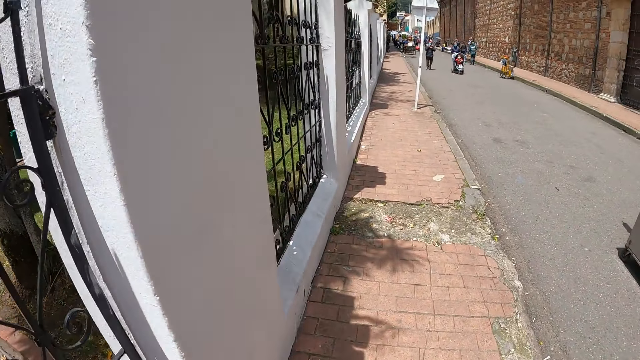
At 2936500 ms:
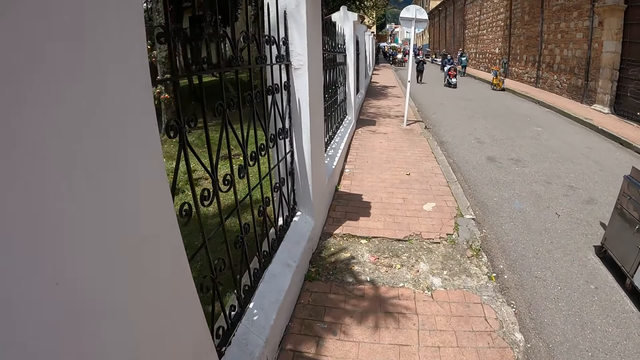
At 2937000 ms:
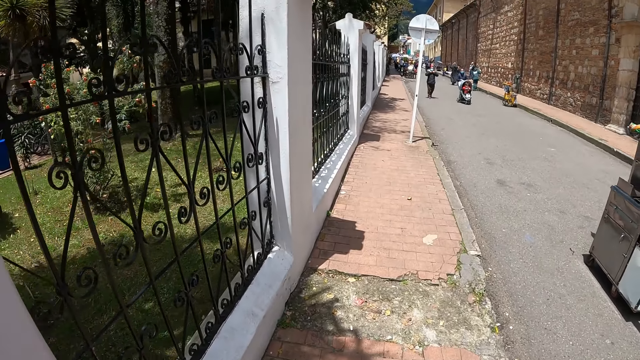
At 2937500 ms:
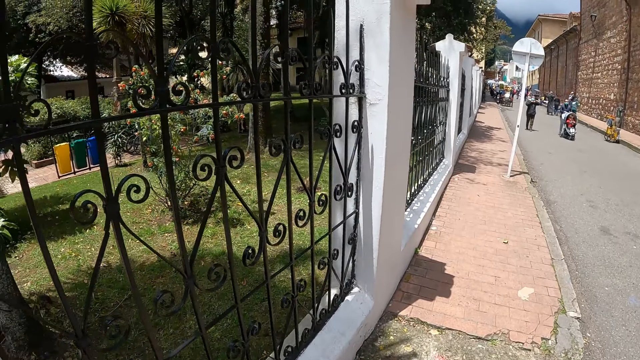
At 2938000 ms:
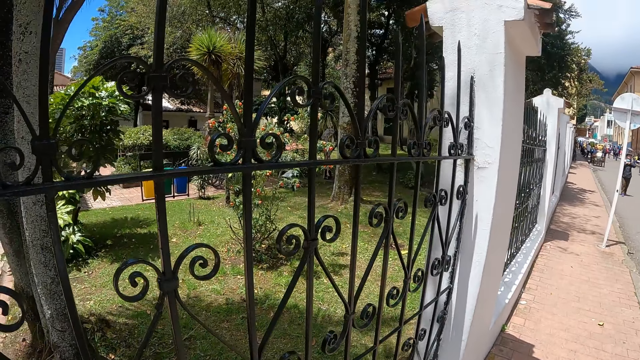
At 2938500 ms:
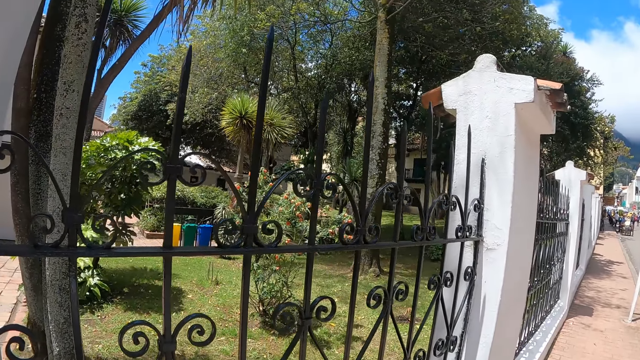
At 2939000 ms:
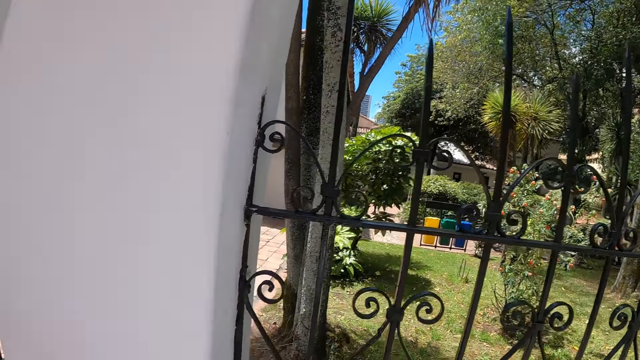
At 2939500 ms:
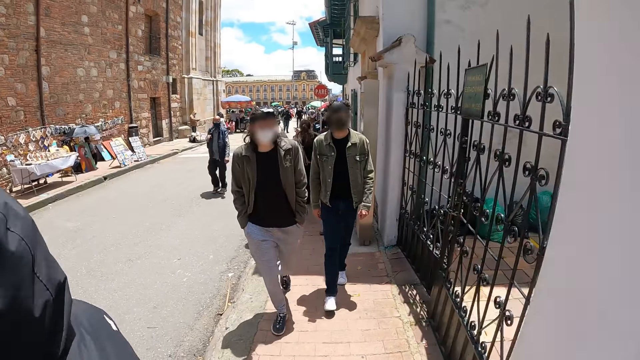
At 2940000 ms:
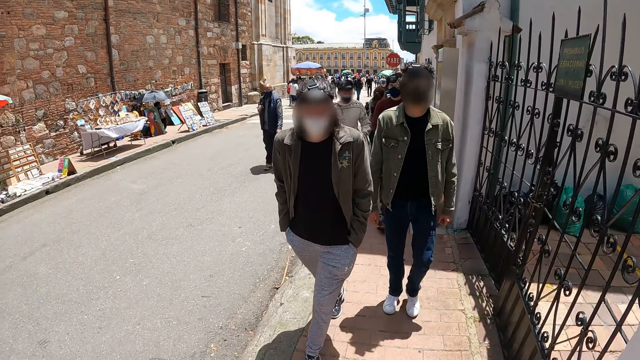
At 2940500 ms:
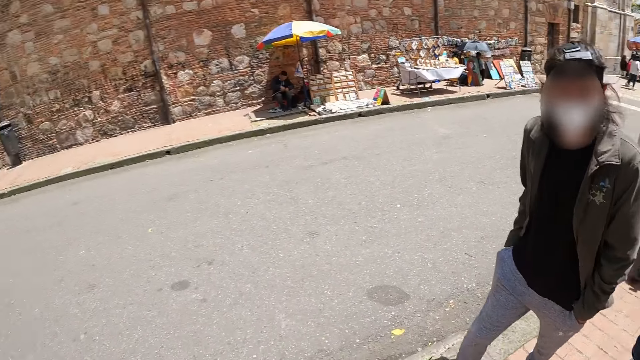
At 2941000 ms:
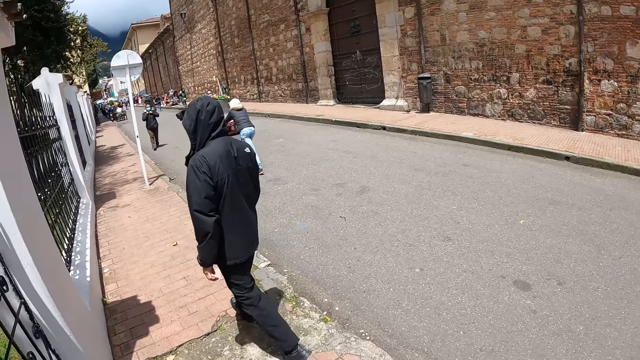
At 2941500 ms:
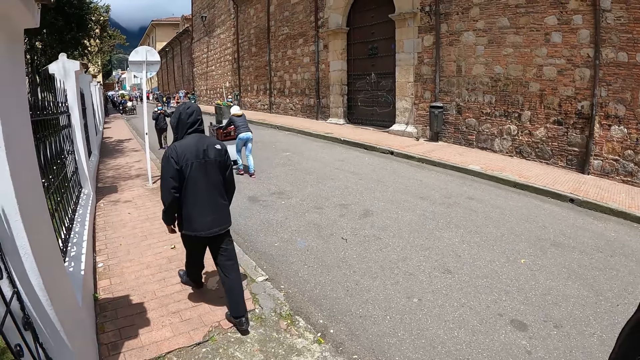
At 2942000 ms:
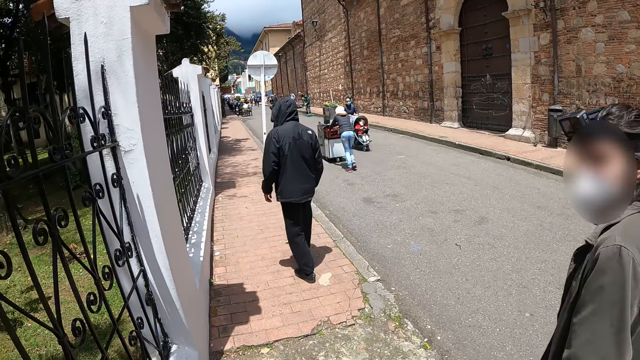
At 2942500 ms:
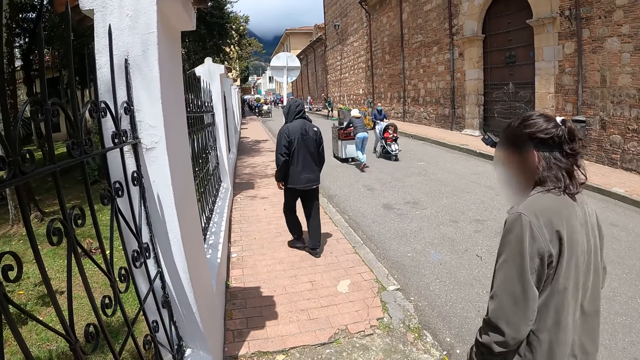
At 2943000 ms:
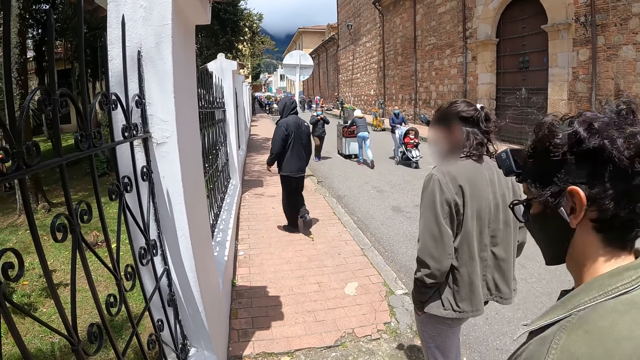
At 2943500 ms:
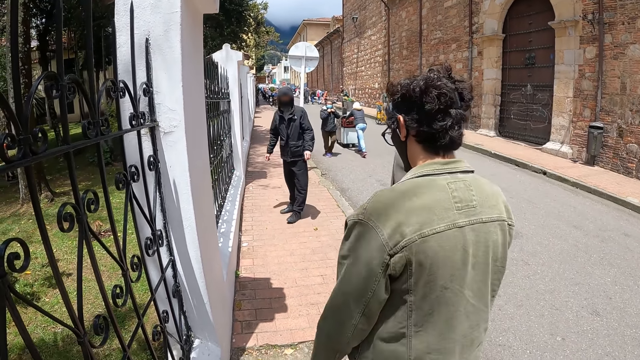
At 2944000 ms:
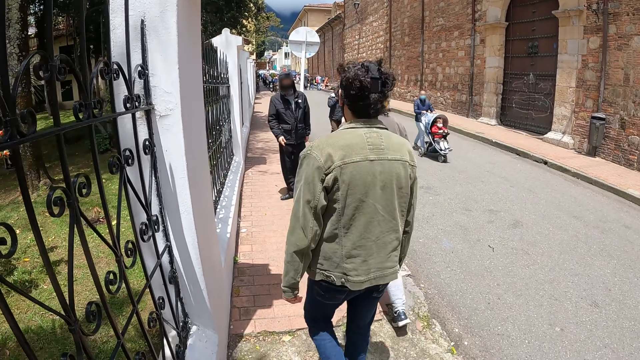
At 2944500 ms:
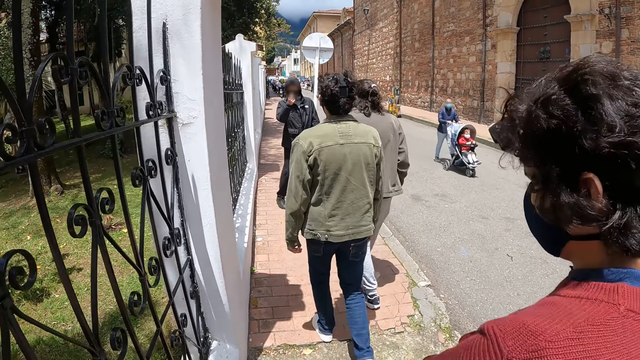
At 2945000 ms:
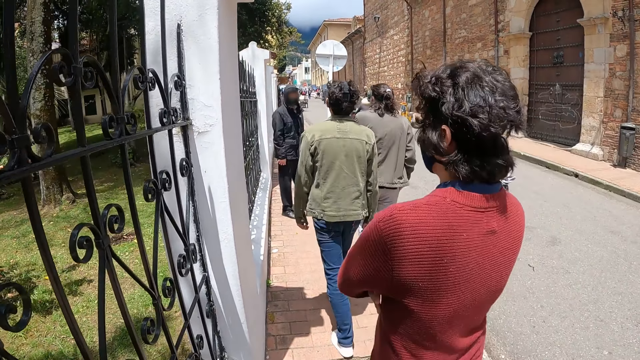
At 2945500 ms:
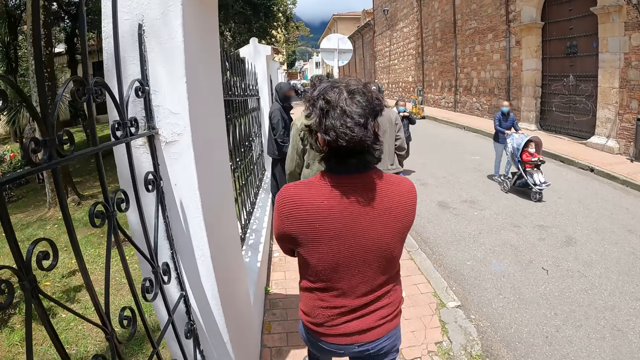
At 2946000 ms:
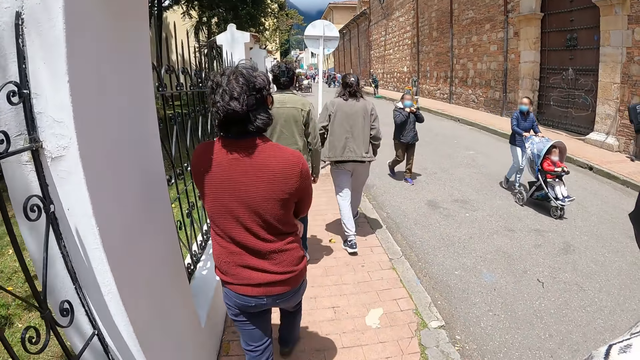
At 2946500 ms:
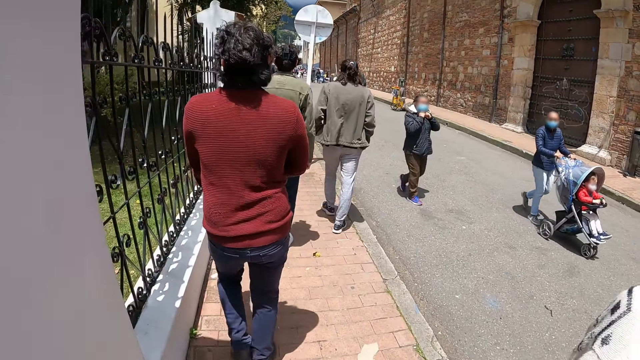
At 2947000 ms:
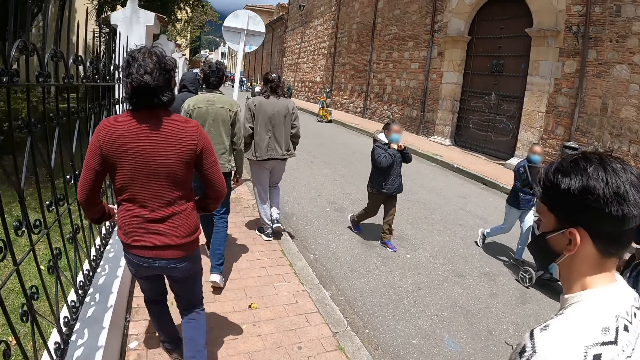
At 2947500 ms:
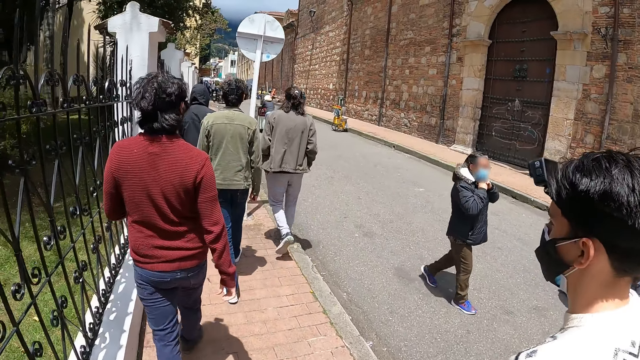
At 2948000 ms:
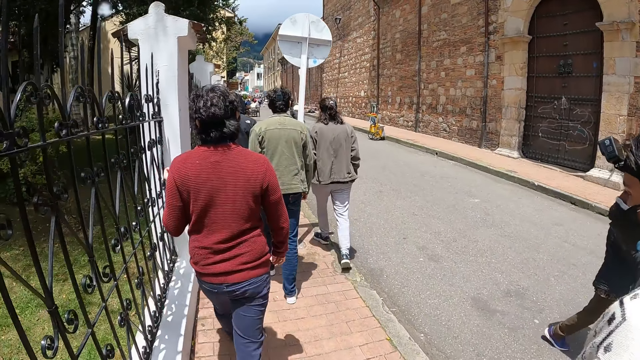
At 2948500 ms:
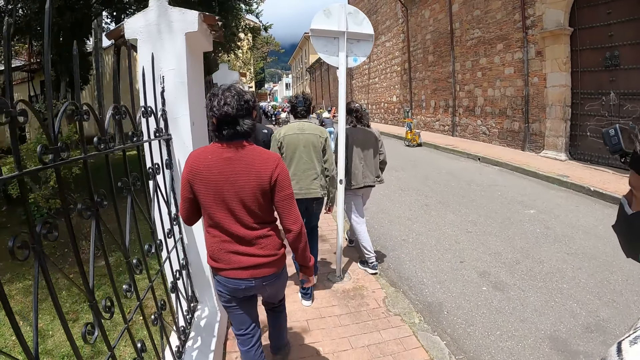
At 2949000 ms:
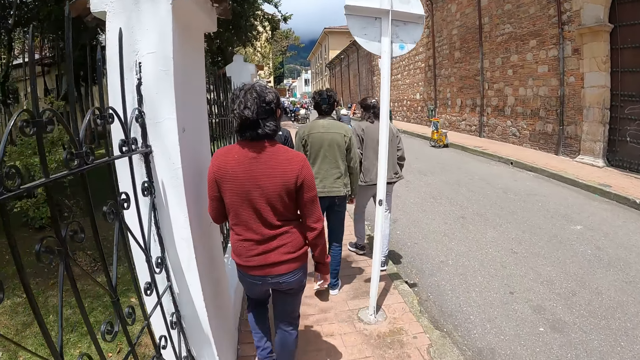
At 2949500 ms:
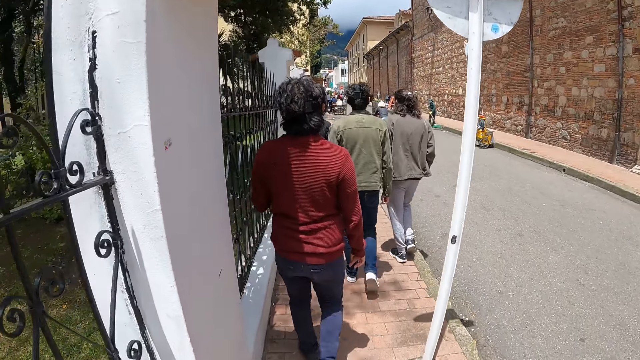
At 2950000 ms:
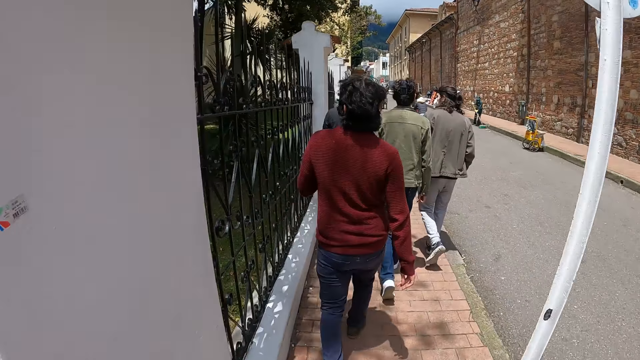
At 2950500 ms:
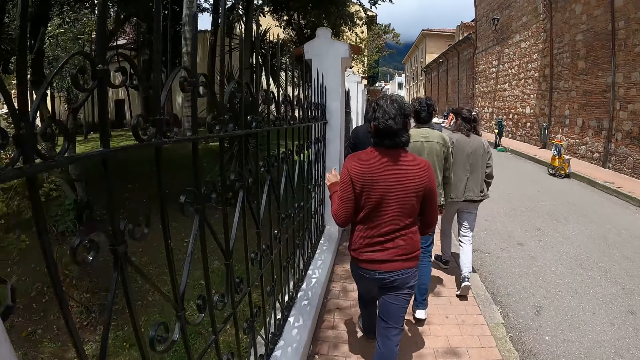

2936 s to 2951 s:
The camera wearer looks around the compound. They look on the other side. They turn around. They look around. They walk on the pavement.

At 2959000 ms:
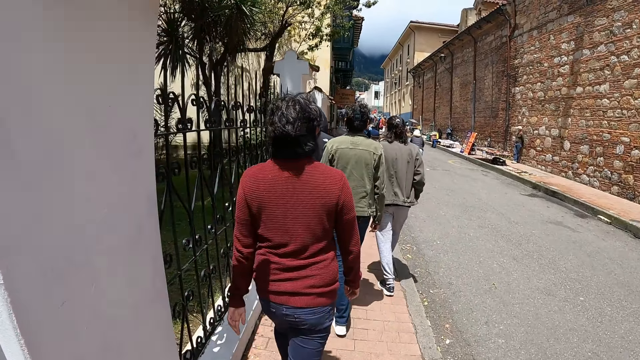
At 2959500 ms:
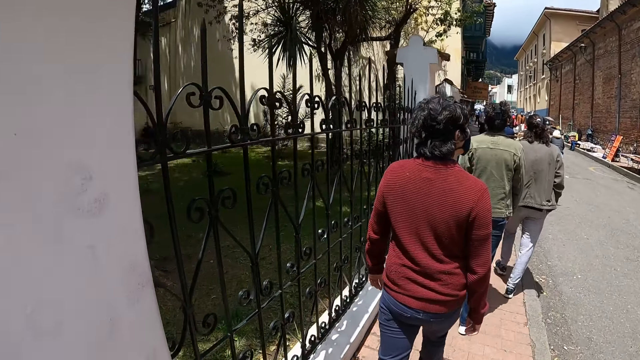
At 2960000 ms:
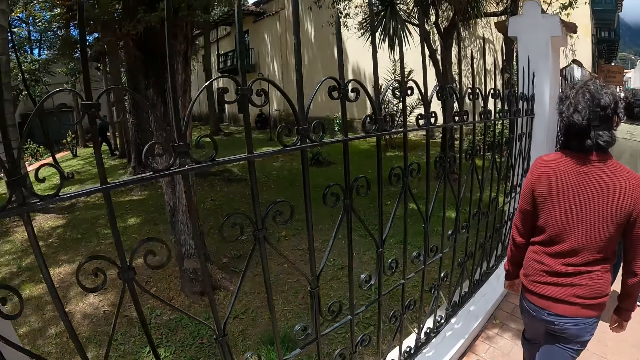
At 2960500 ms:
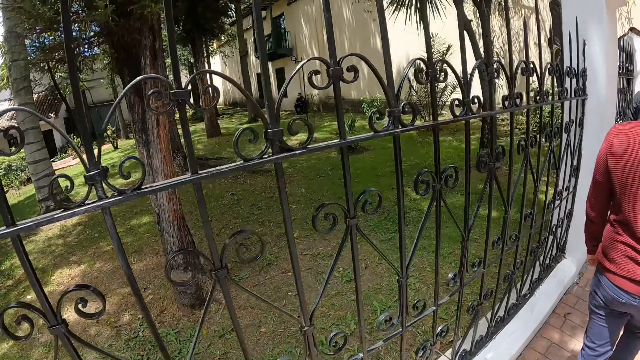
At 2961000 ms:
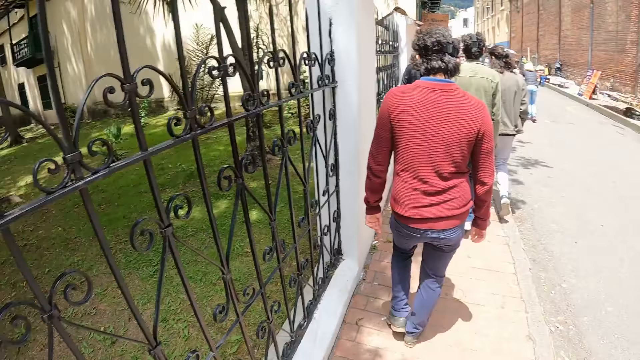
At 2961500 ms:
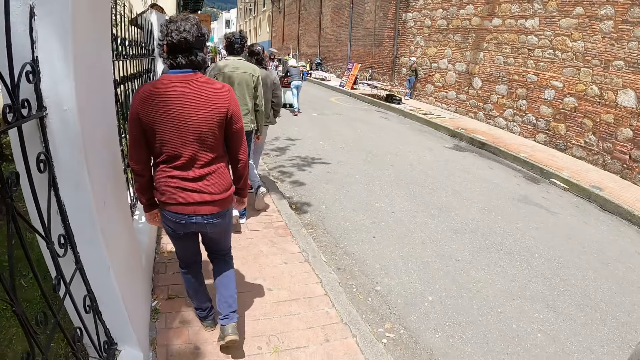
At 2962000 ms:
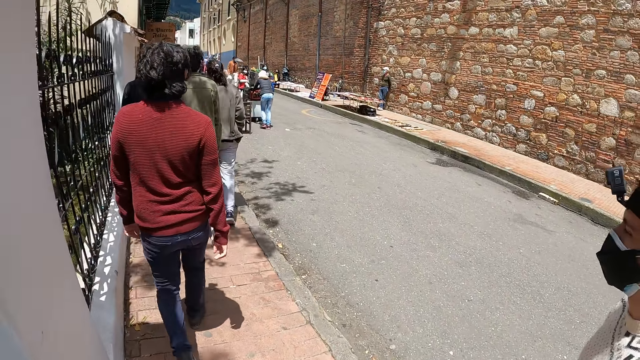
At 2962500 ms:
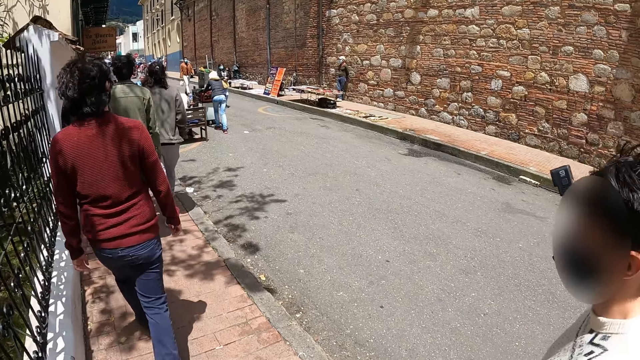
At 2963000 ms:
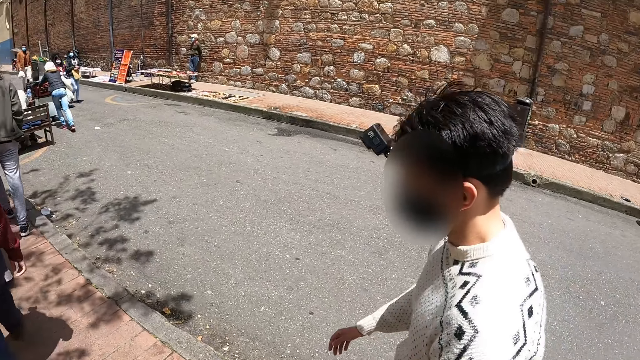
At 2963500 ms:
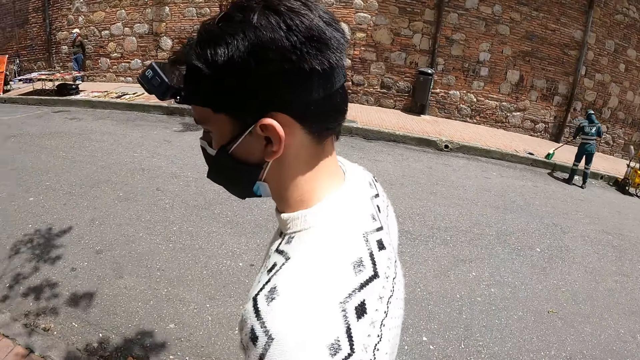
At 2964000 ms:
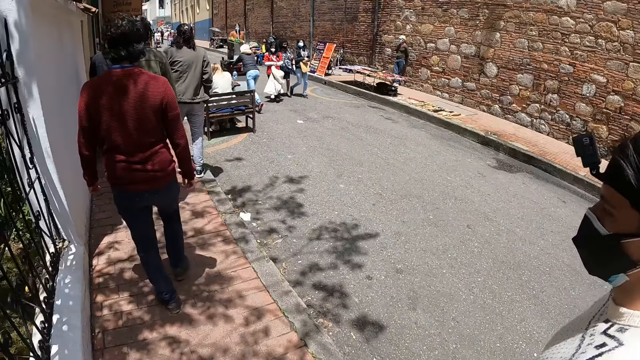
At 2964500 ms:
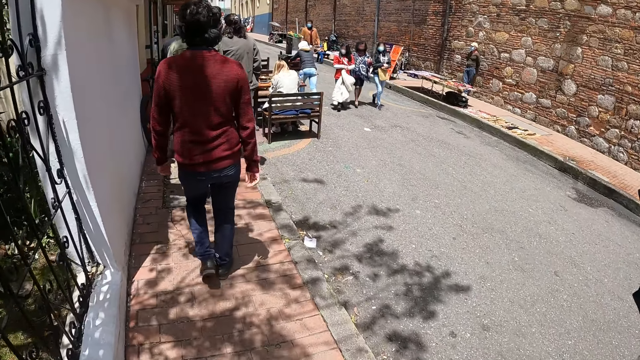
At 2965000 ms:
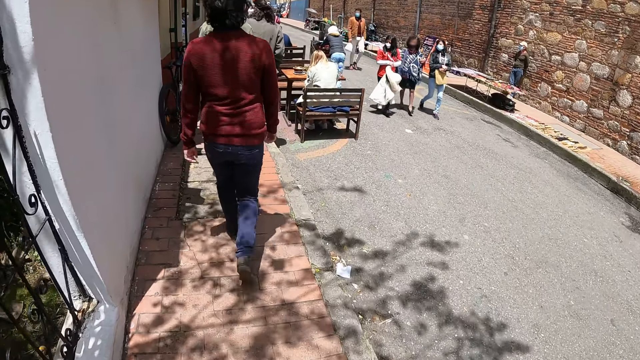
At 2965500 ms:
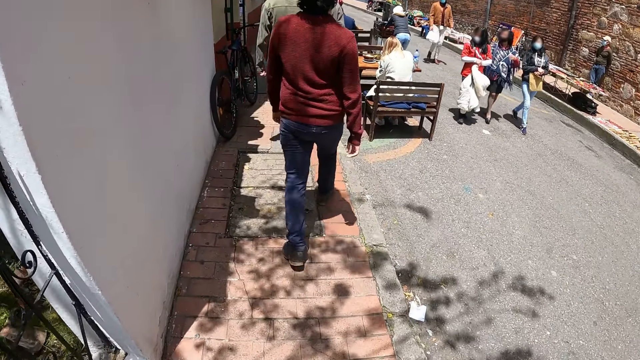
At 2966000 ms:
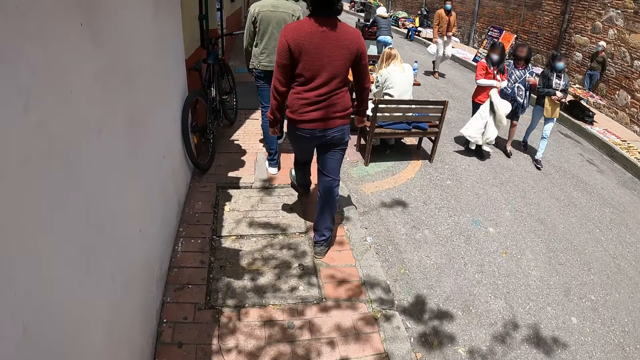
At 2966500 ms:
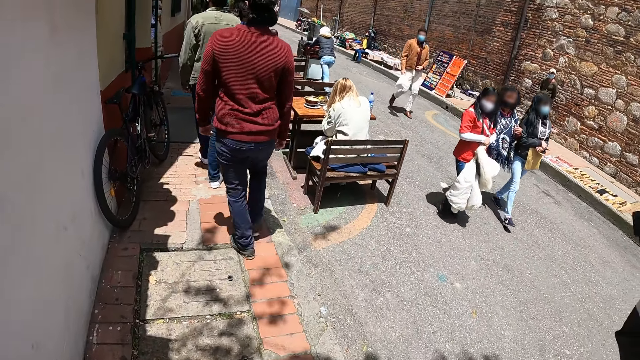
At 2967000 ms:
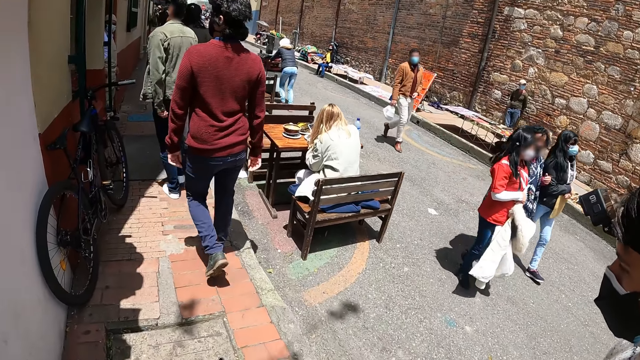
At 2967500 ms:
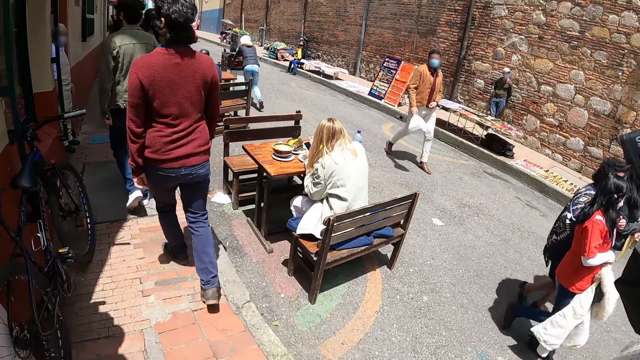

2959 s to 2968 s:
The camera wearer looks around. They walk around.
